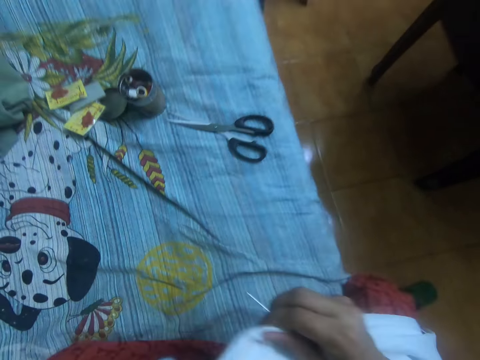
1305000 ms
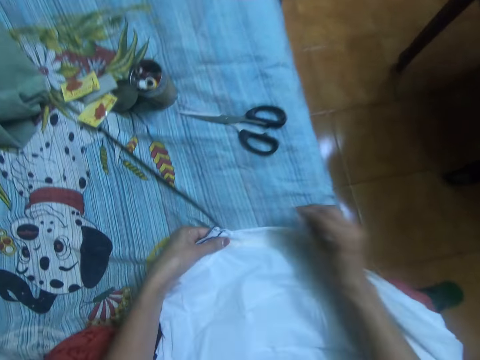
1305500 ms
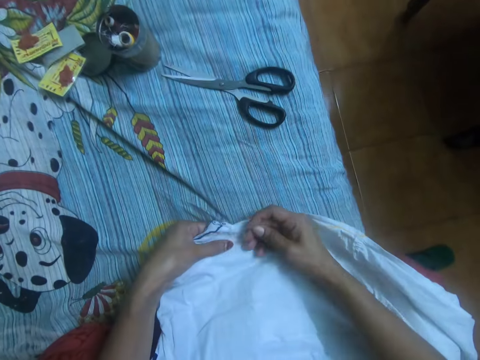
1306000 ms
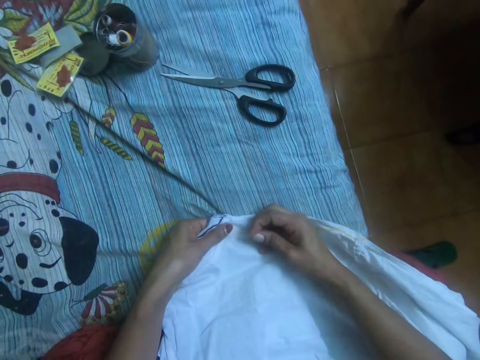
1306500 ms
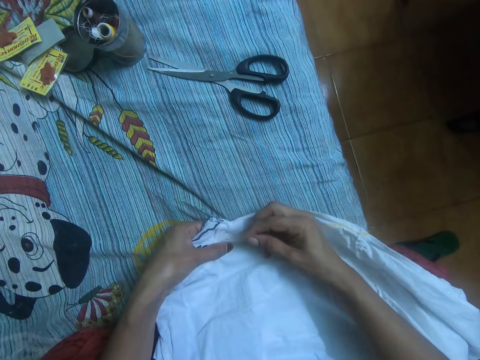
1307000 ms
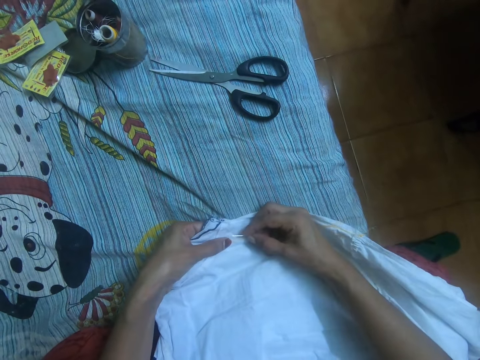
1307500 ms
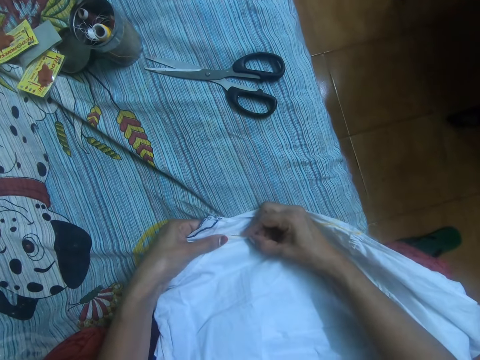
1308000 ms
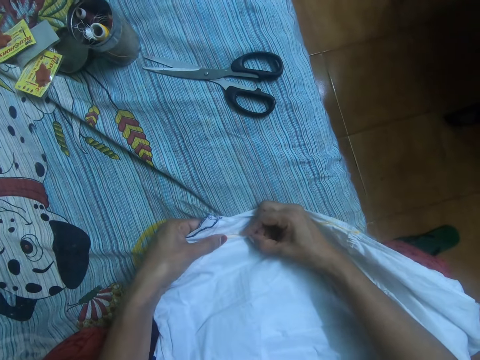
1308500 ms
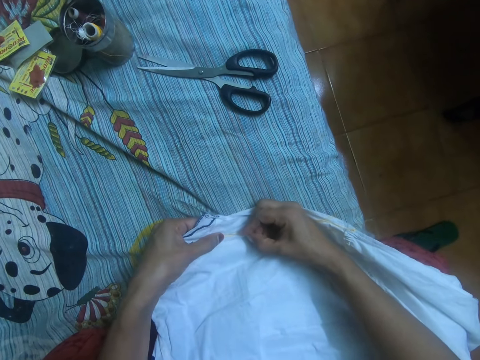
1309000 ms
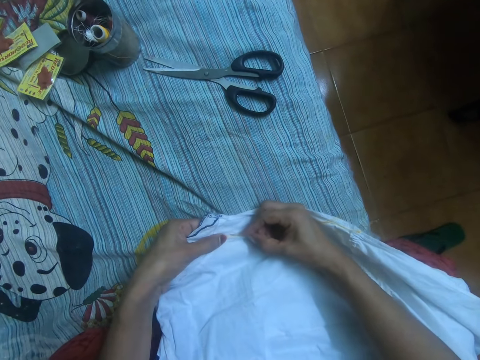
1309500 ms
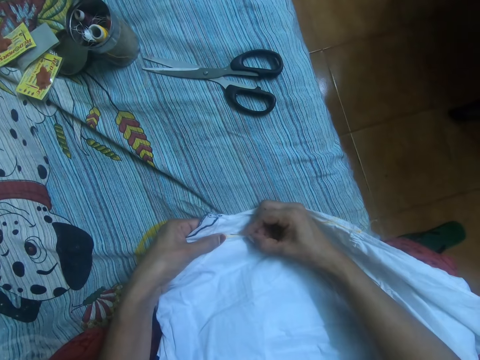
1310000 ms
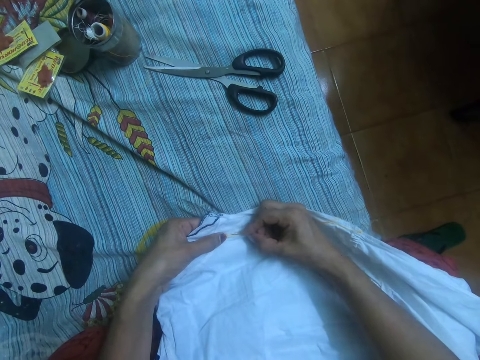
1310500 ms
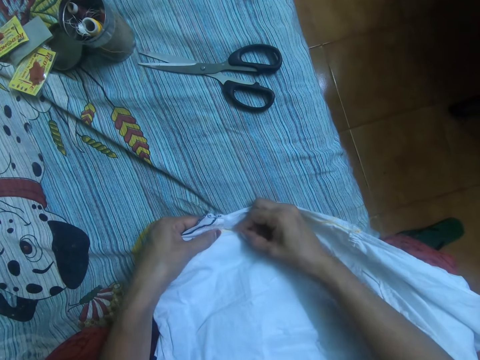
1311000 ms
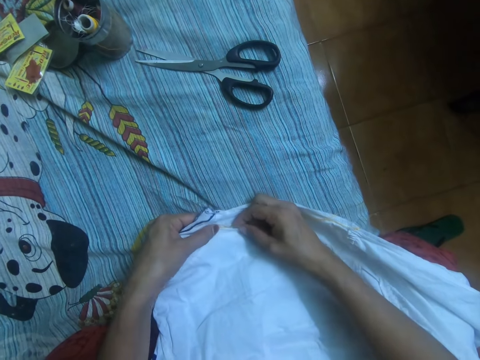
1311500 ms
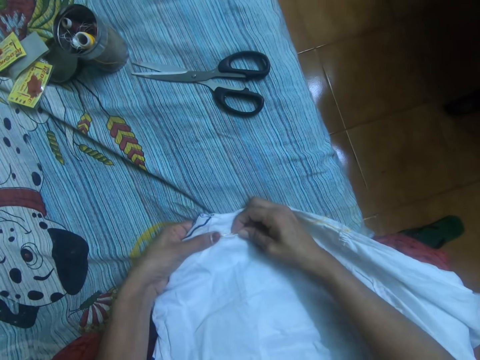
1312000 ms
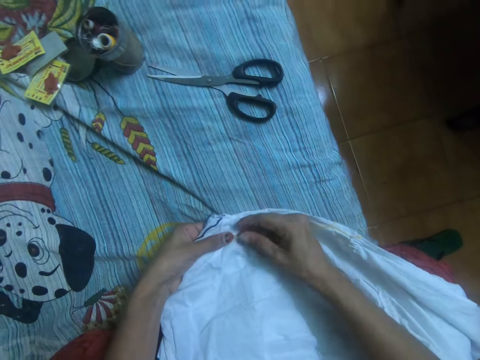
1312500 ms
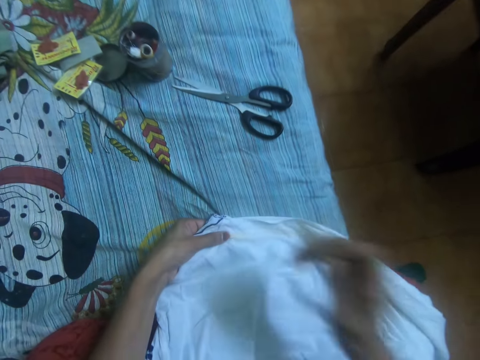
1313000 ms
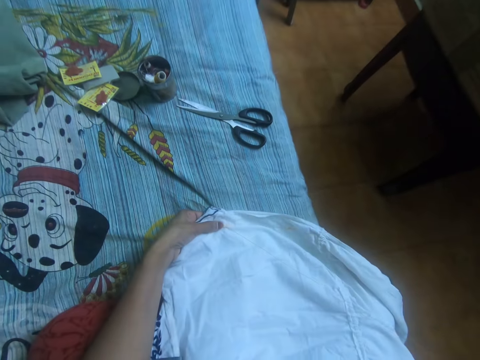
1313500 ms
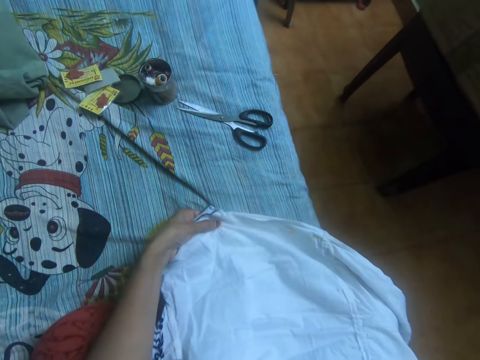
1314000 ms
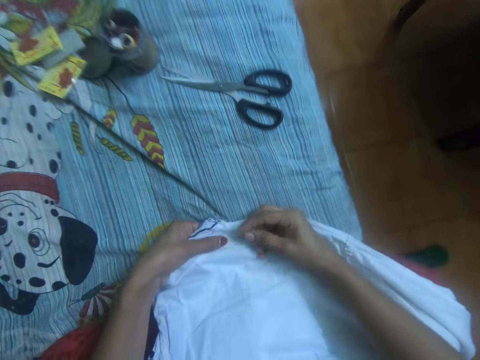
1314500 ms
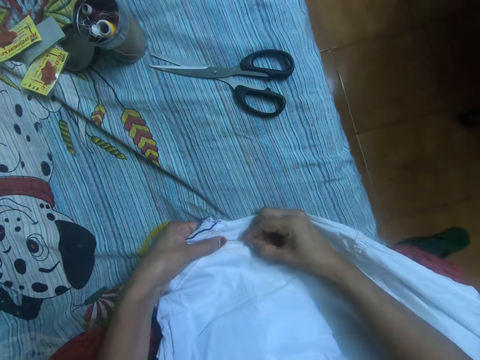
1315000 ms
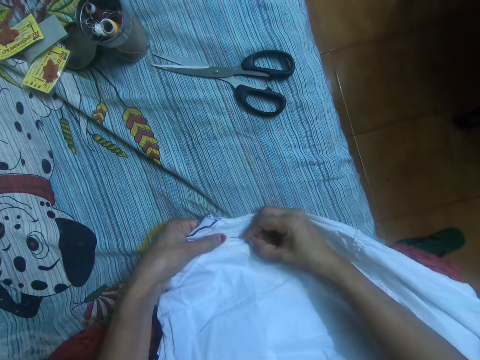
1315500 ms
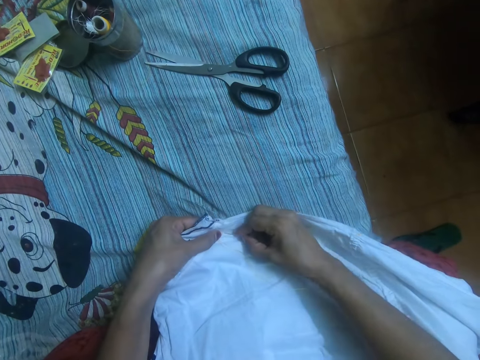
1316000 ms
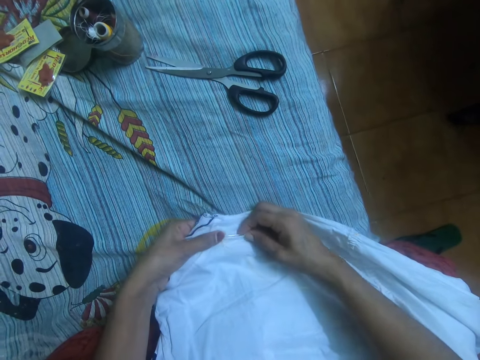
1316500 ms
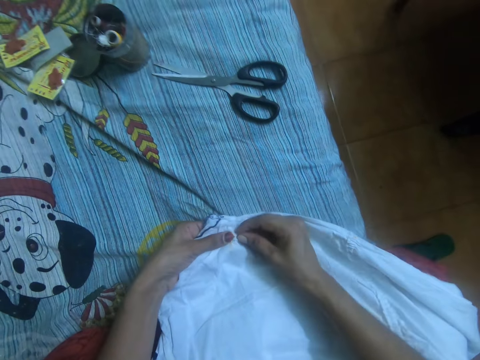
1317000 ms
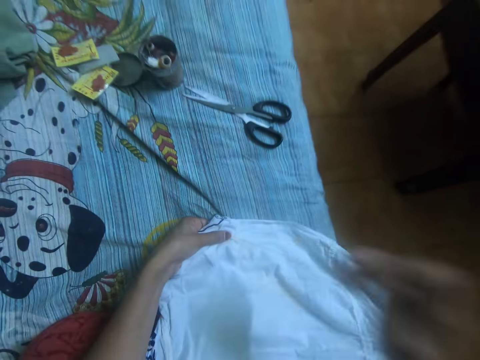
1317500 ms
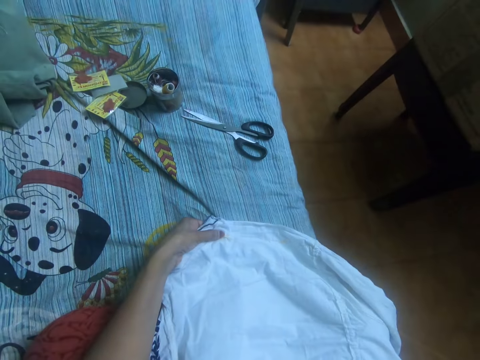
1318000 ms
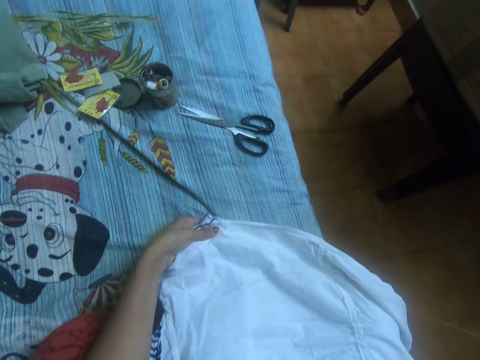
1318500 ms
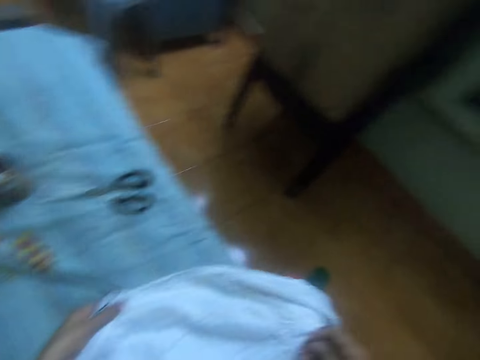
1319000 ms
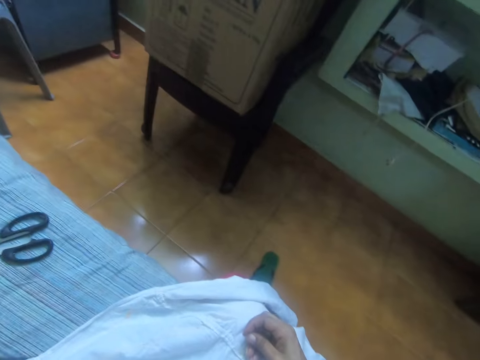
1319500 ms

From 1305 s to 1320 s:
The camera wearer sews the dress with the needle in her right hand.

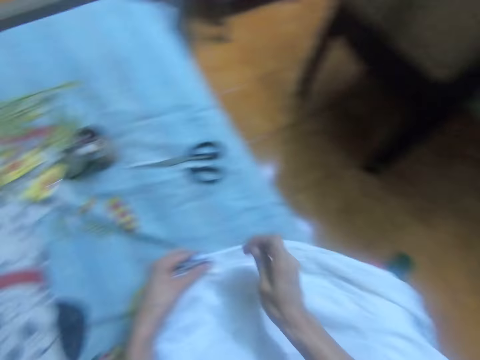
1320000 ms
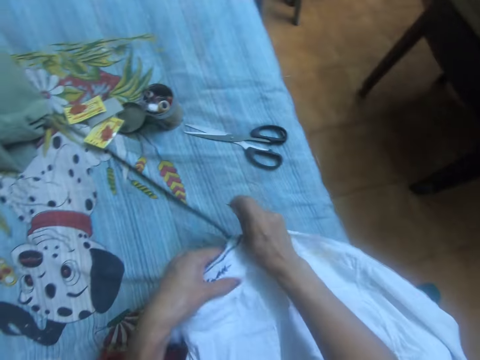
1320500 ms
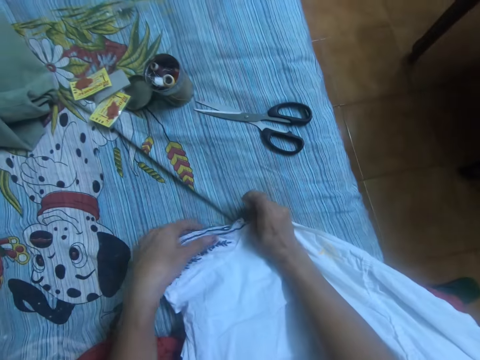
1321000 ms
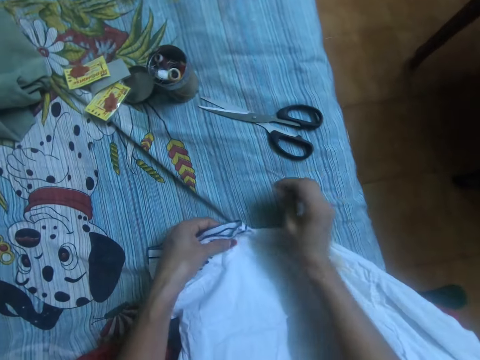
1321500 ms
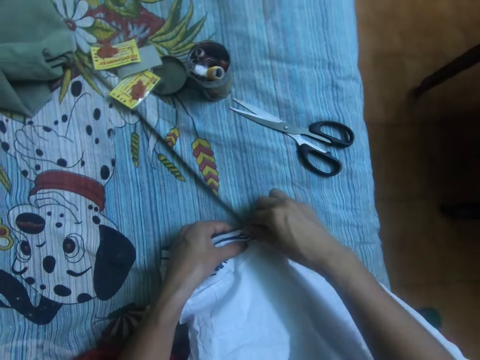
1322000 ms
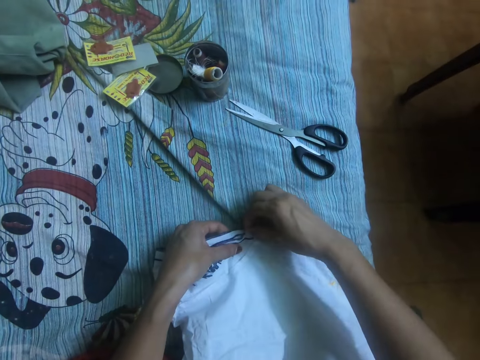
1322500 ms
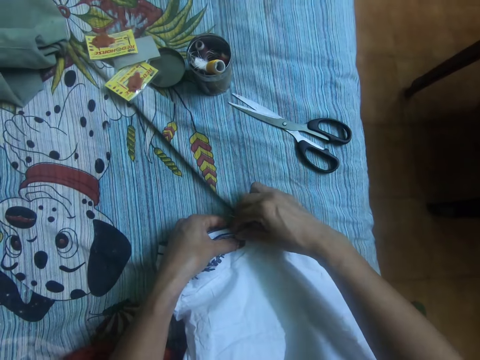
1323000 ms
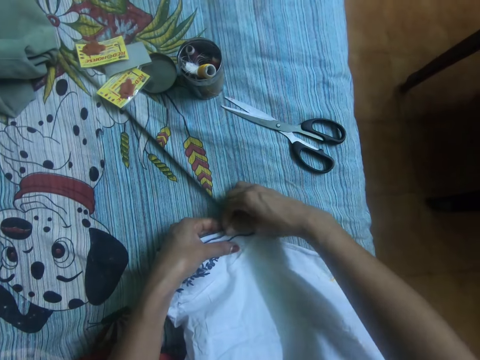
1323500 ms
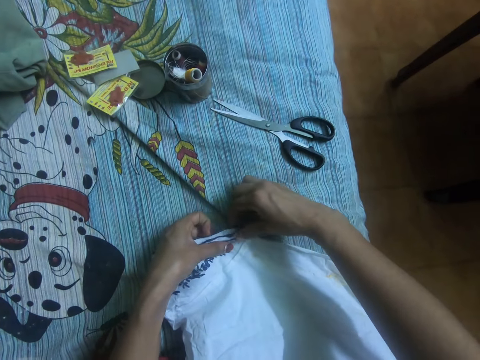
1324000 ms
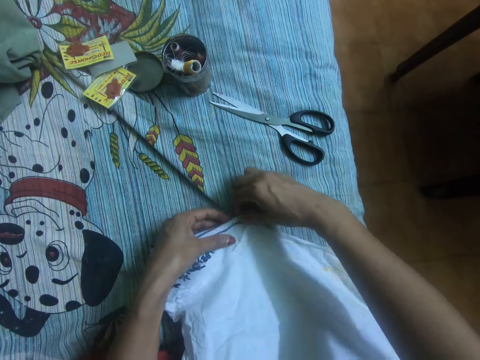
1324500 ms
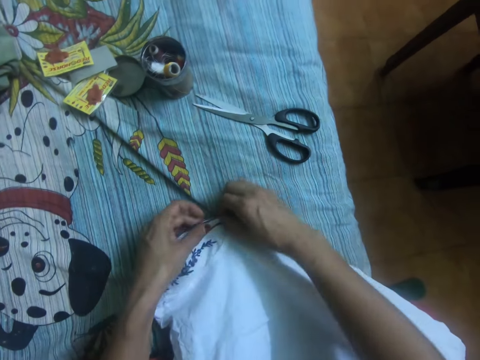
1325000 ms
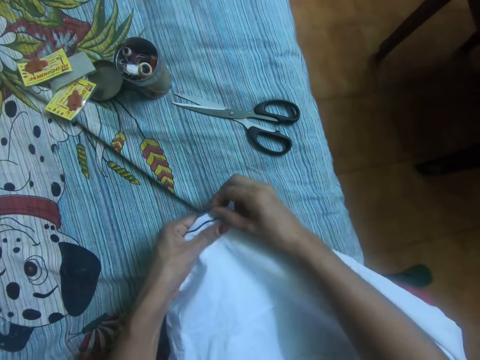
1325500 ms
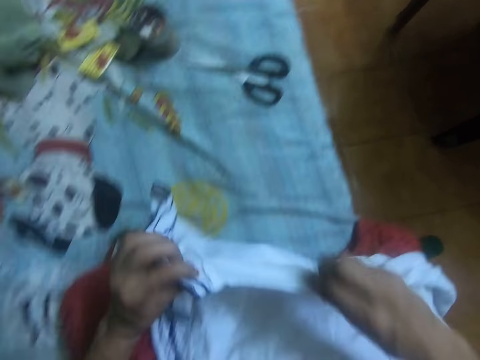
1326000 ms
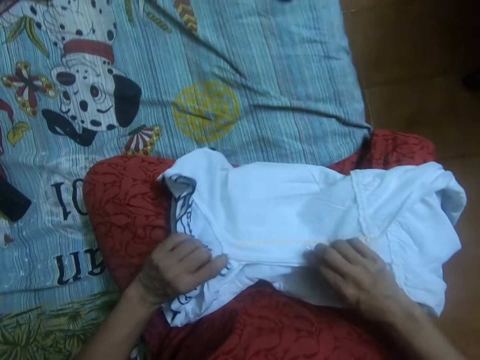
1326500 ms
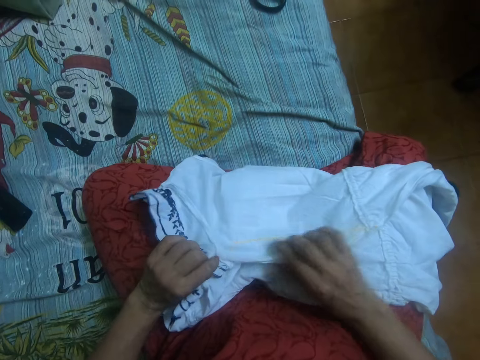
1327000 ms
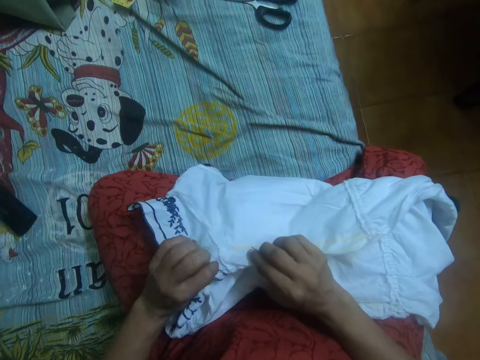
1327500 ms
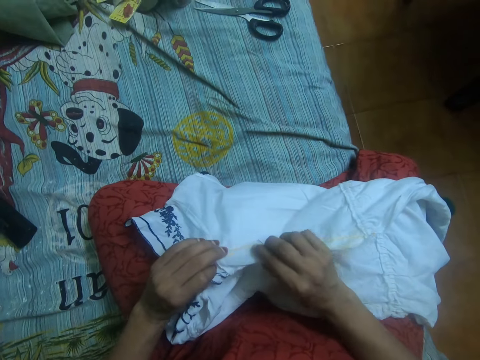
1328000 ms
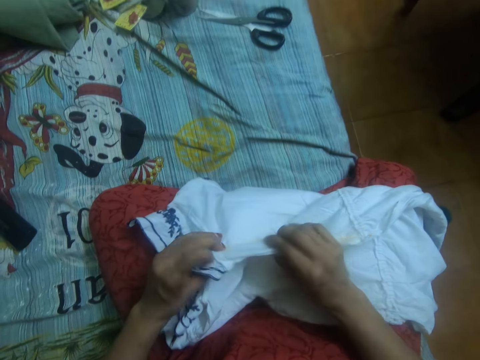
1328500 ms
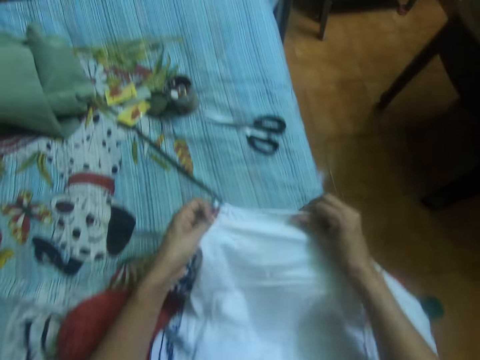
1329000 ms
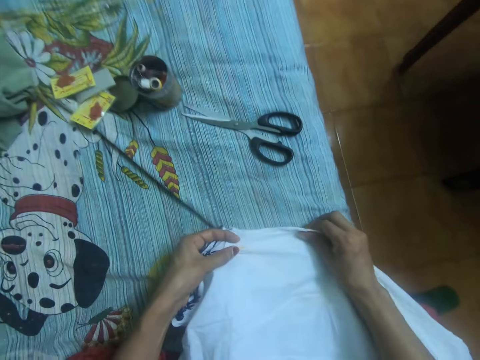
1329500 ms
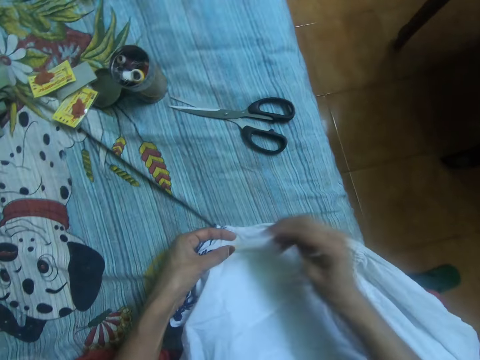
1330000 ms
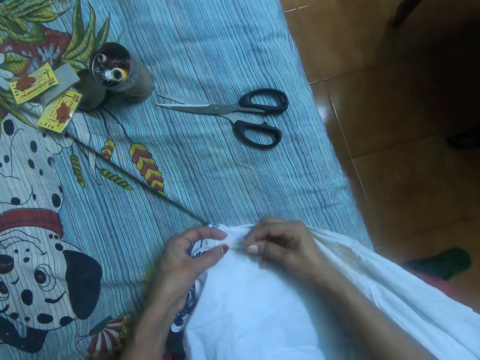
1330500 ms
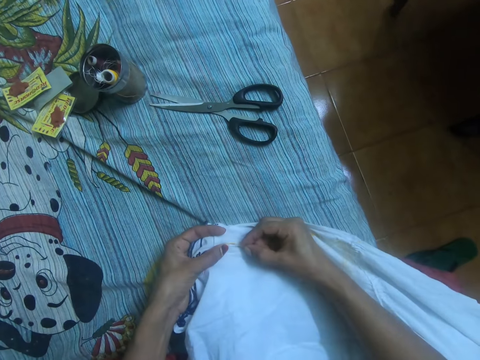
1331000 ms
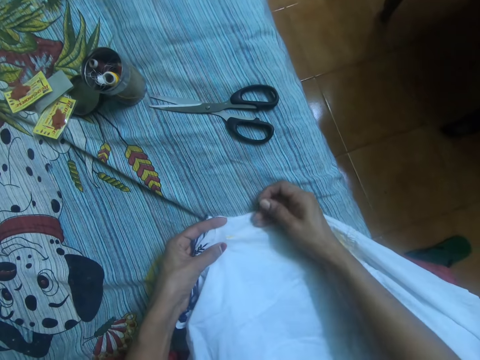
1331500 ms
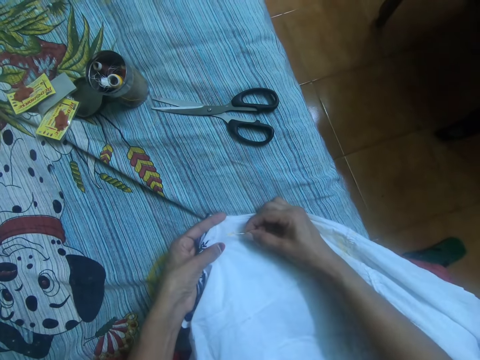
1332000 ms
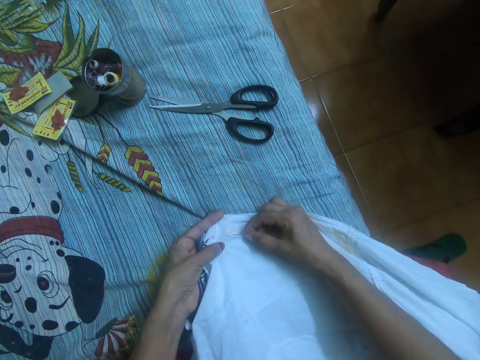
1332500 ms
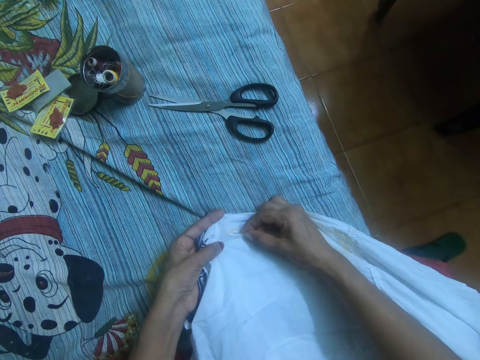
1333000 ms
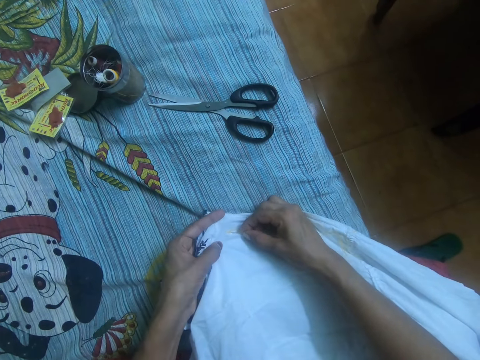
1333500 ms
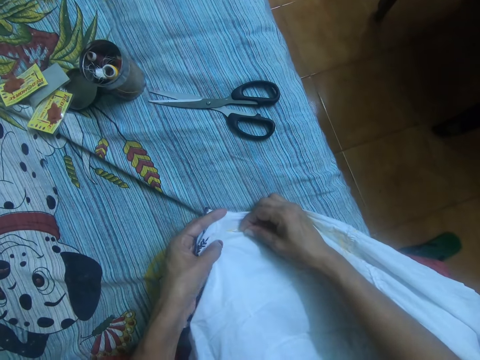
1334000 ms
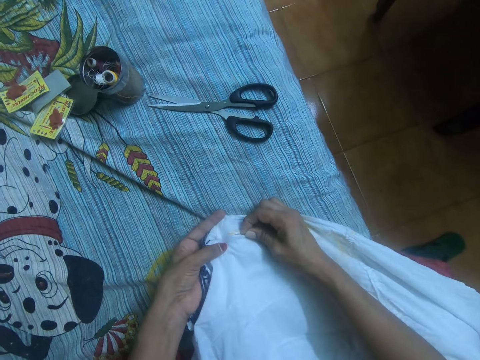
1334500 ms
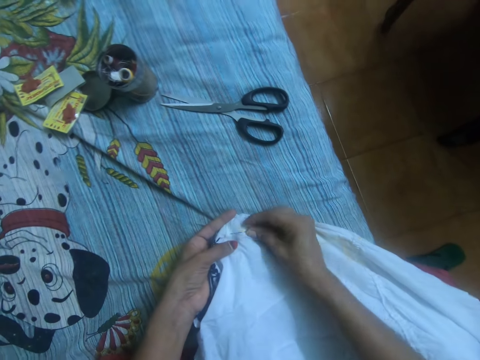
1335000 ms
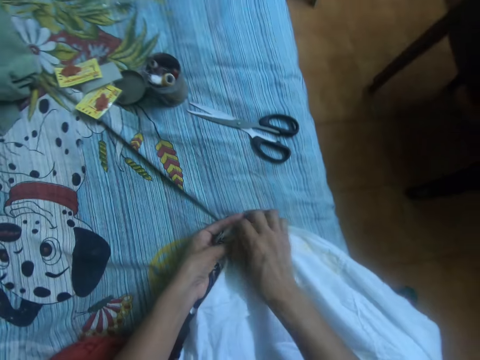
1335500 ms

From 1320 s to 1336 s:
The camera wearer adjusts the dress with her right hand. She adjusts the dress with her two hands. She sews the dress with the needle in her right hand.
